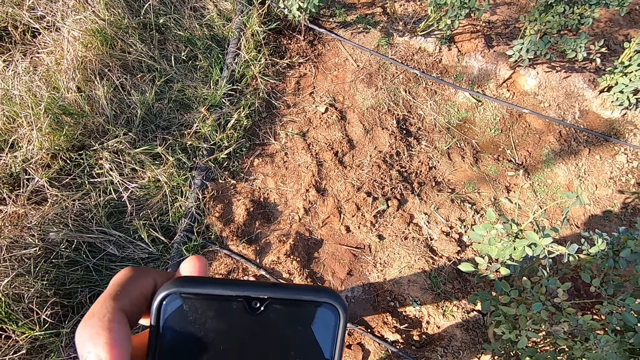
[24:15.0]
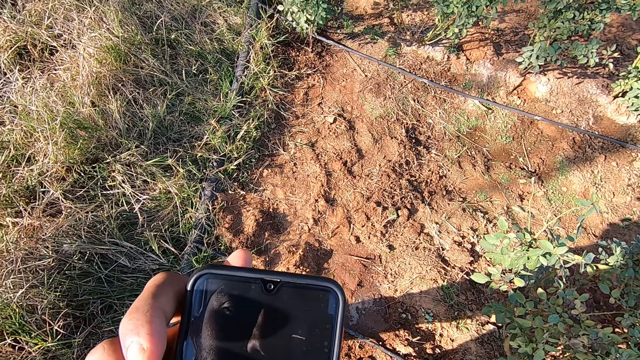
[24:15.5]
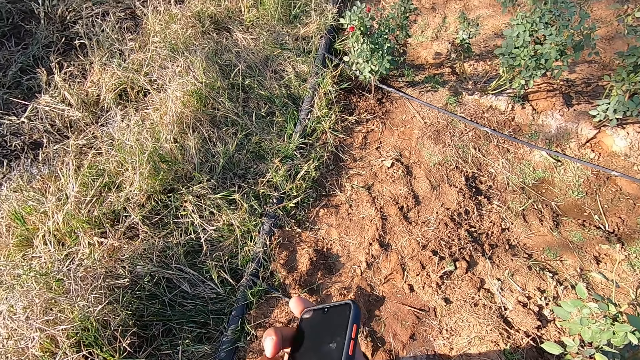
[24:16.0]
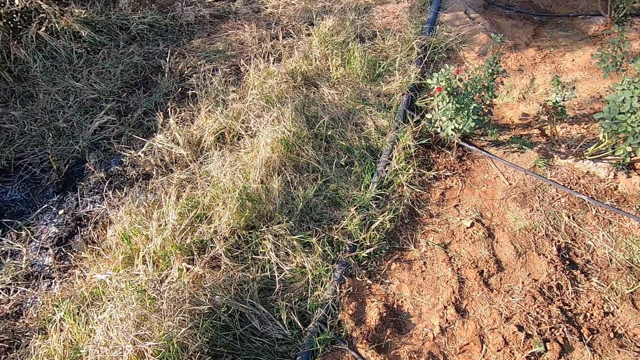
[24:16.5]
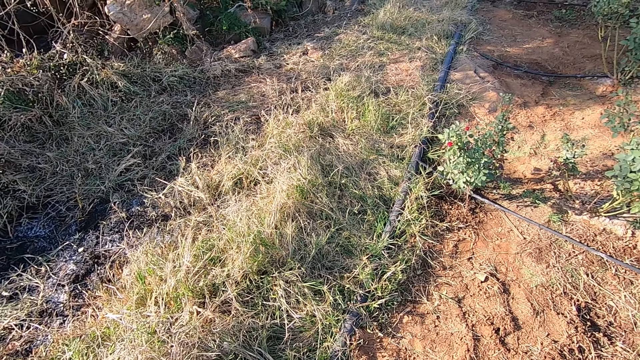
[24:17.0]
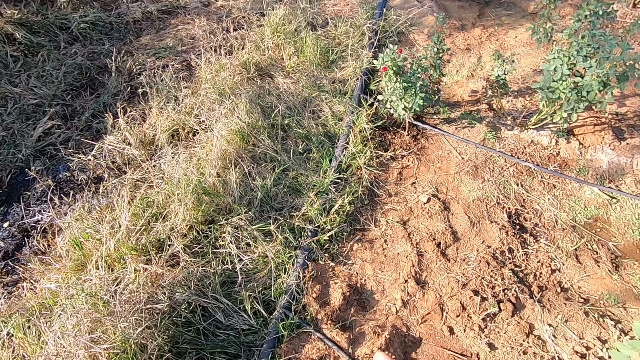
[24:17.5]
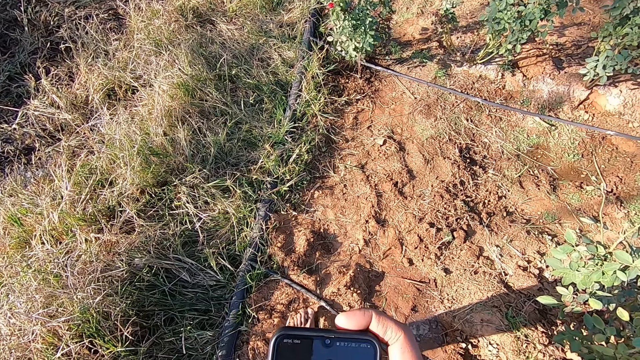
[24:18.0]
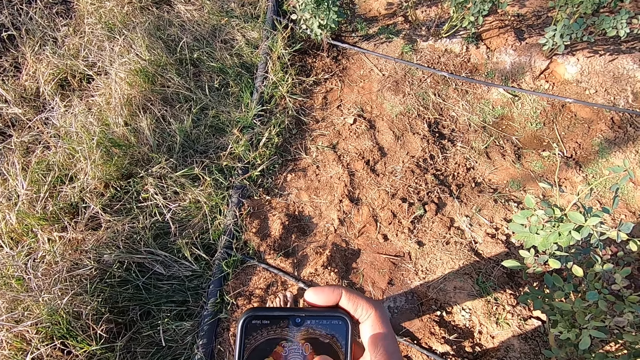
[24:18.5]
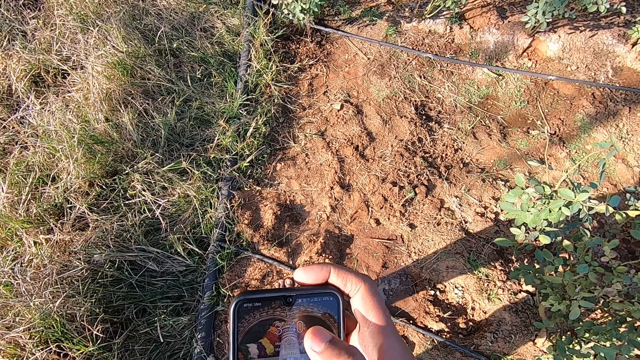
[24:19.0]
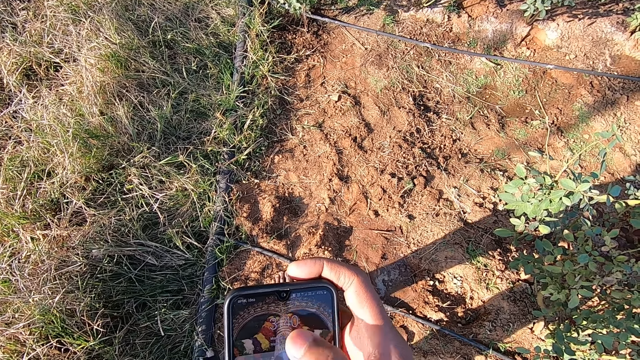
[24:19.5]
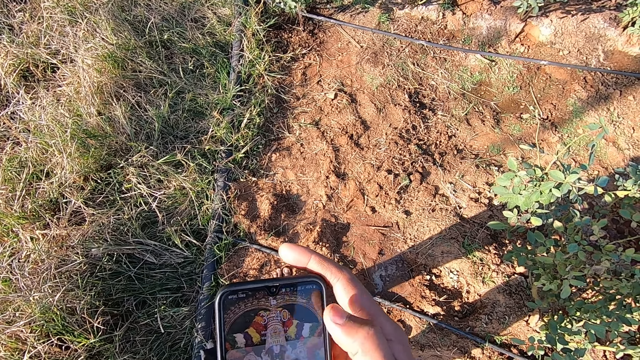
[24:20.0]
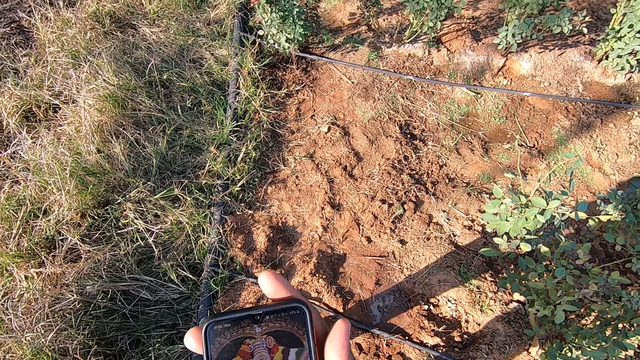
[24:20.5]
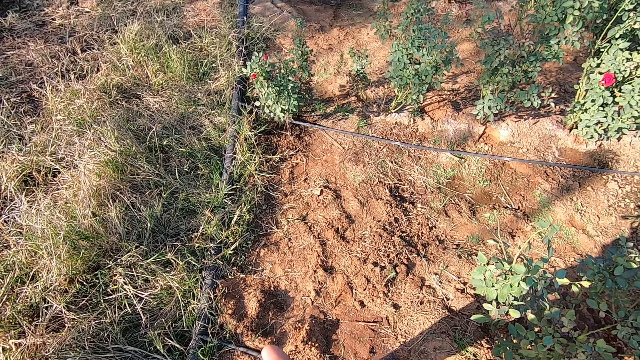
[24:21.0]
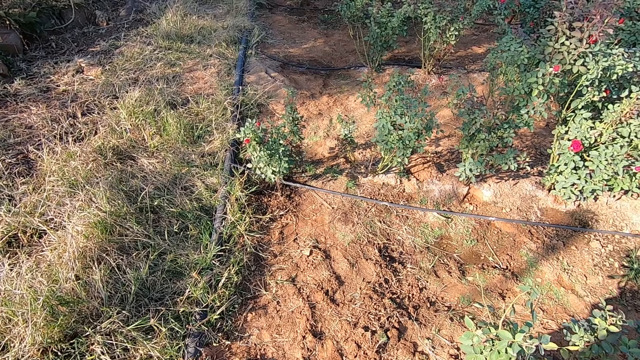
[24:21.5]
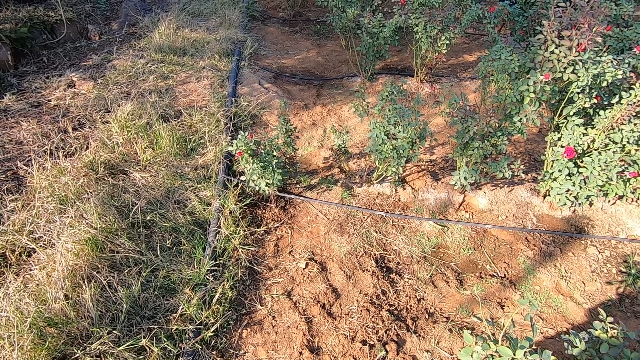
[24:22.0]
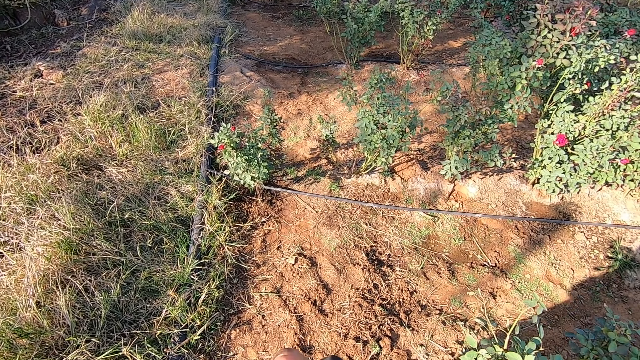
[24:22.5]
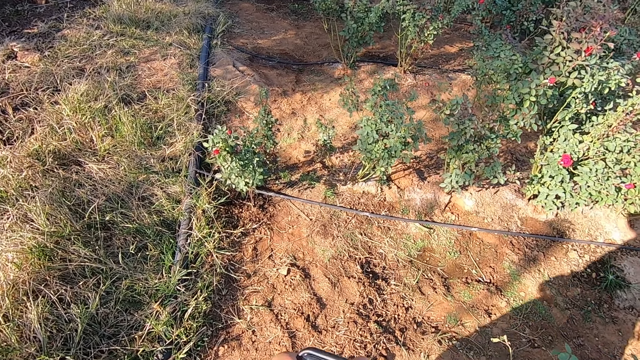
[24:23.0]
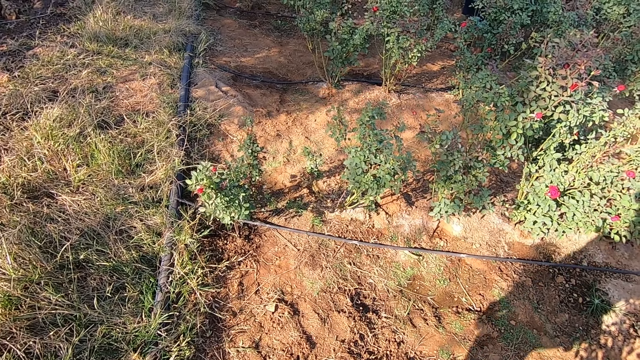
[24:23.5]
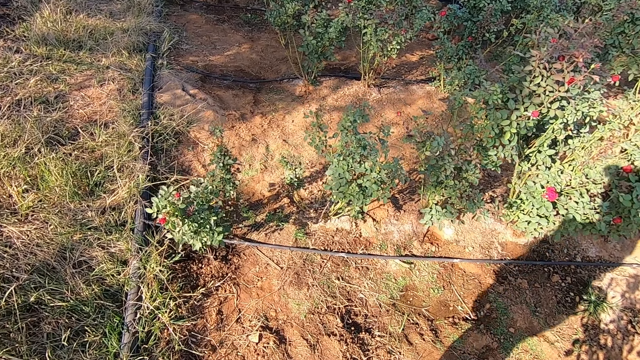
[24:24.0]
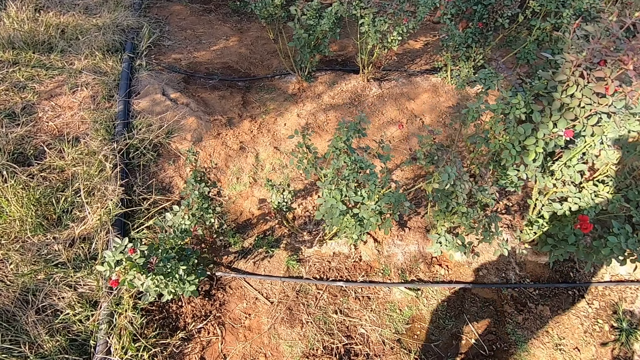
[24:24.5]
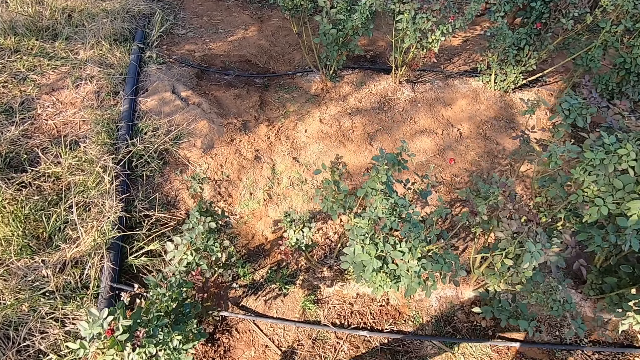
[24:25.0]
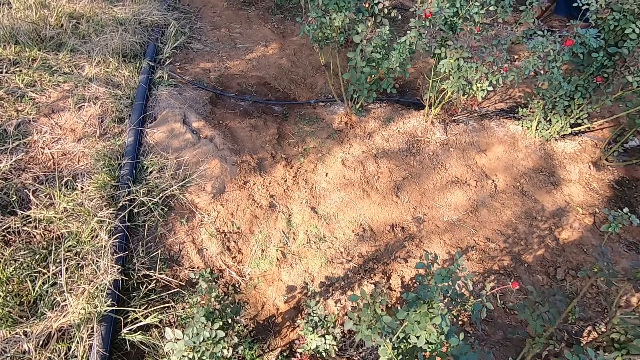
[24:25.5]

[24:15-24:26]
The camera wearer operates the phone in his right hand.

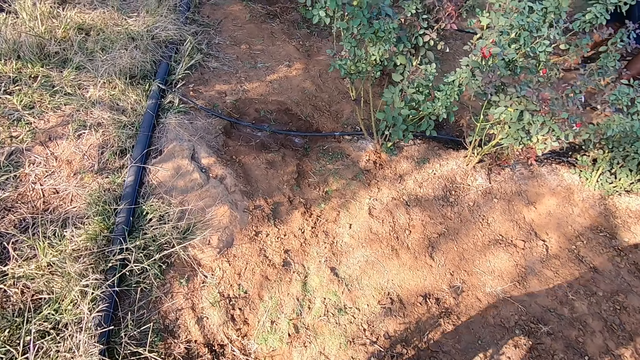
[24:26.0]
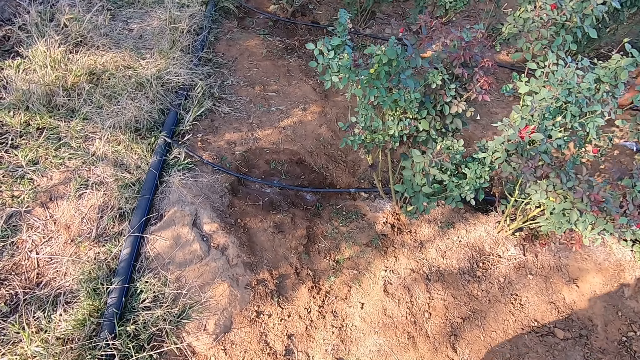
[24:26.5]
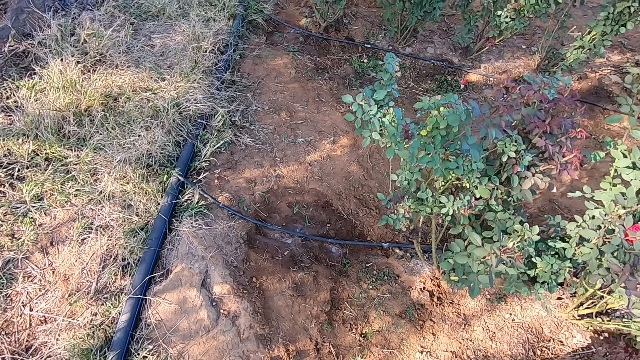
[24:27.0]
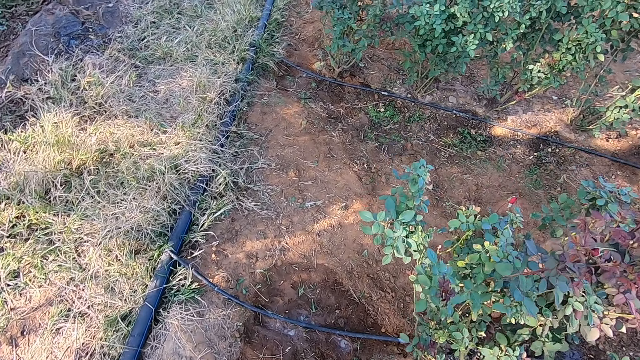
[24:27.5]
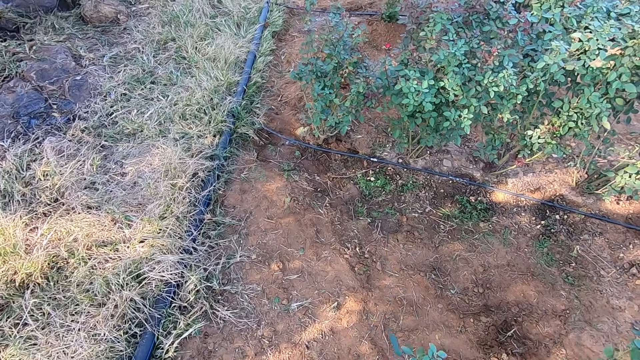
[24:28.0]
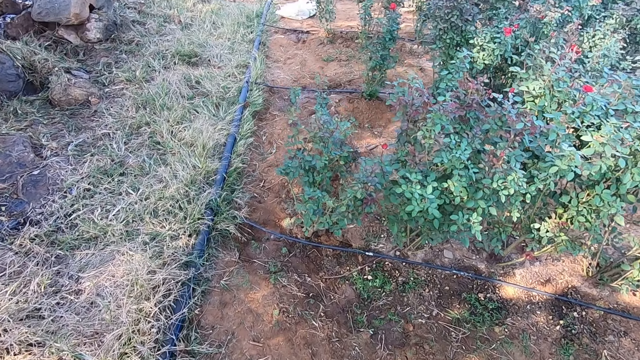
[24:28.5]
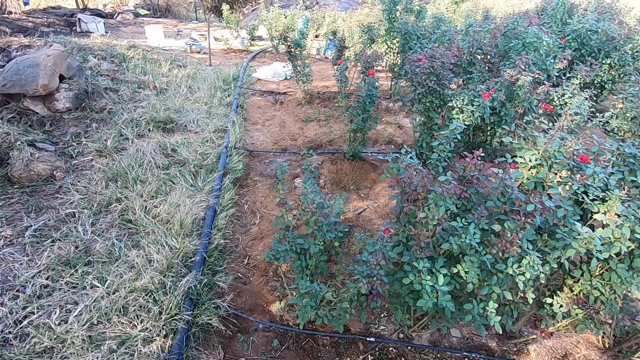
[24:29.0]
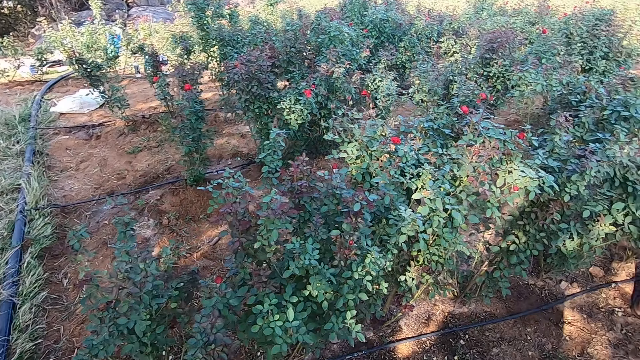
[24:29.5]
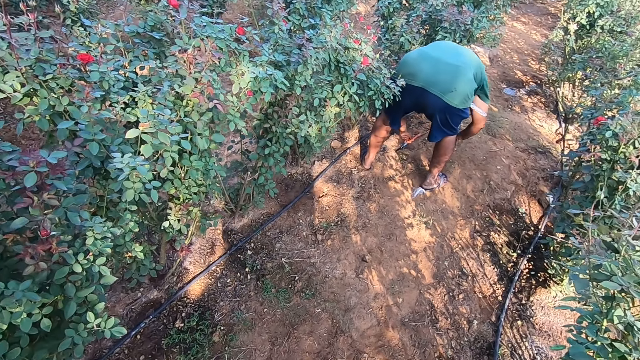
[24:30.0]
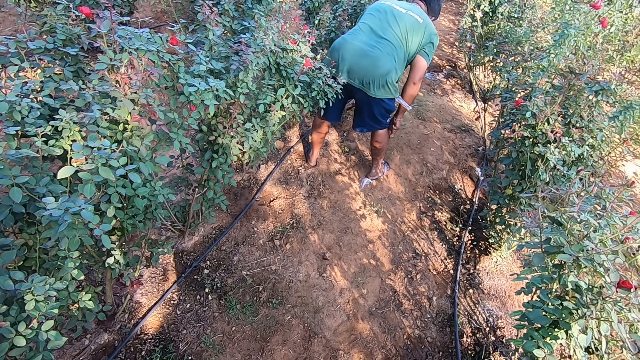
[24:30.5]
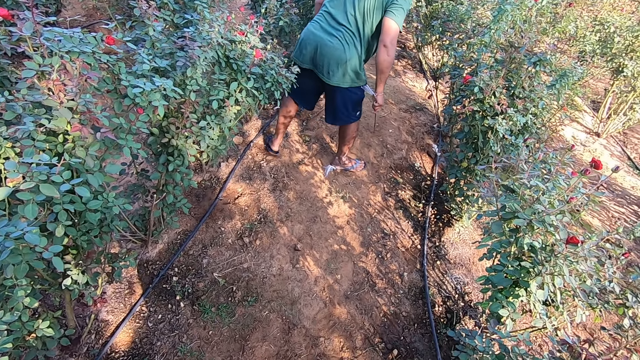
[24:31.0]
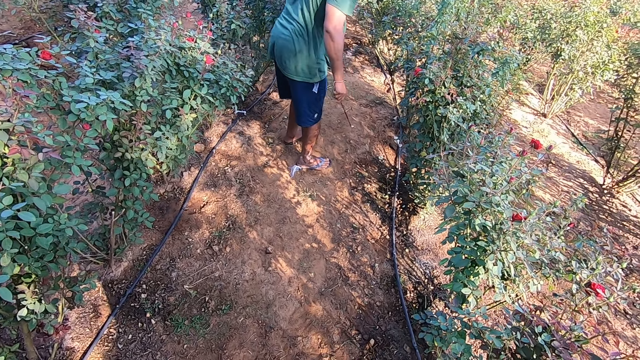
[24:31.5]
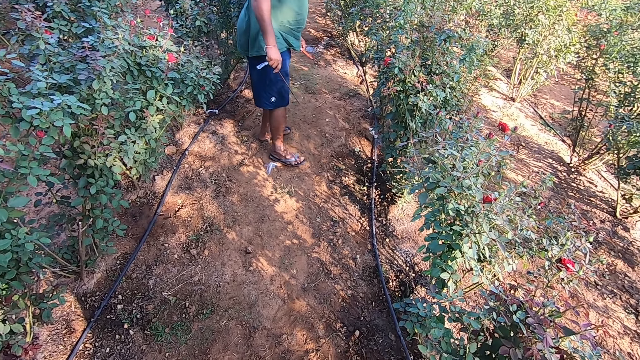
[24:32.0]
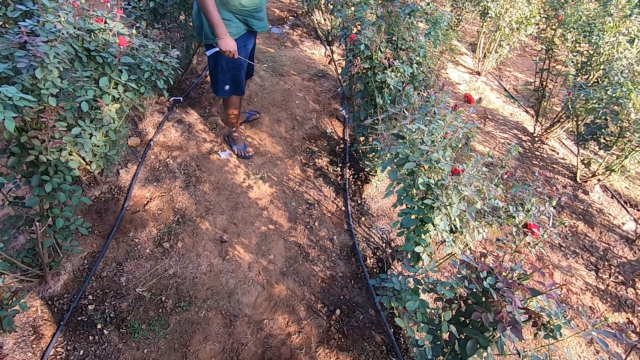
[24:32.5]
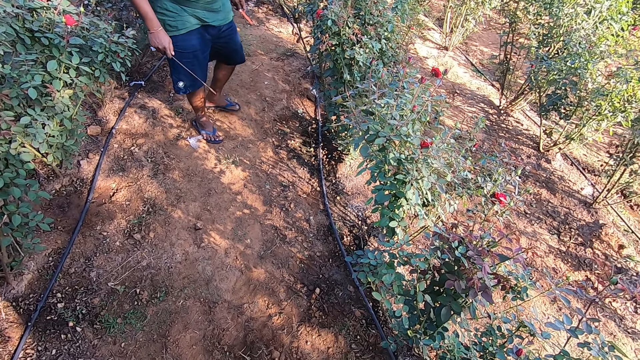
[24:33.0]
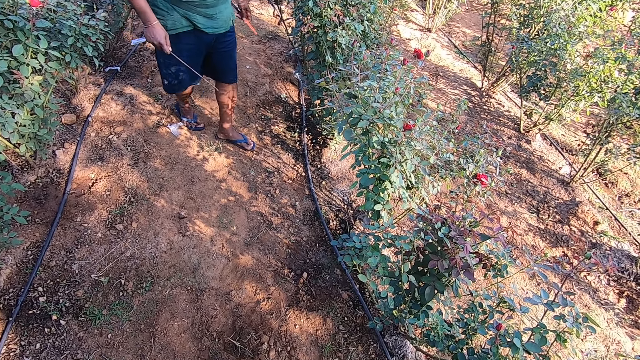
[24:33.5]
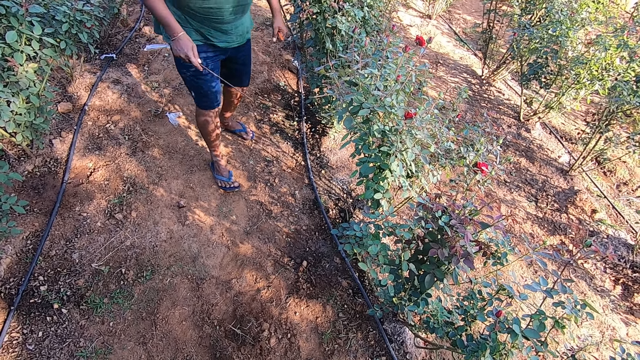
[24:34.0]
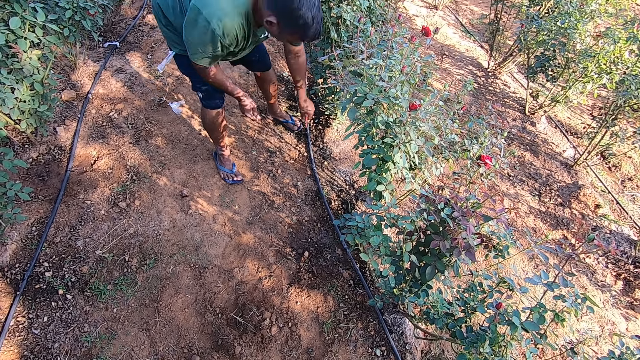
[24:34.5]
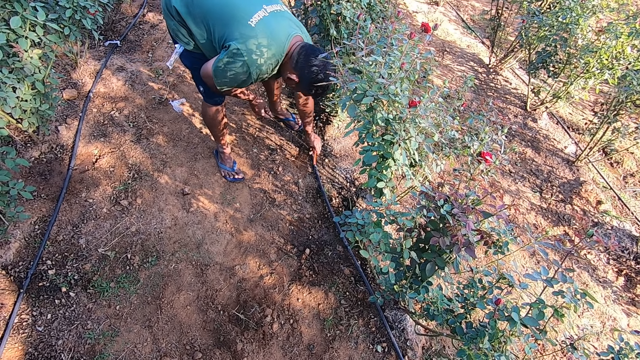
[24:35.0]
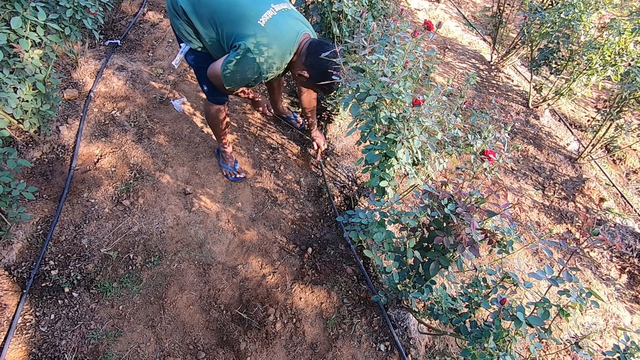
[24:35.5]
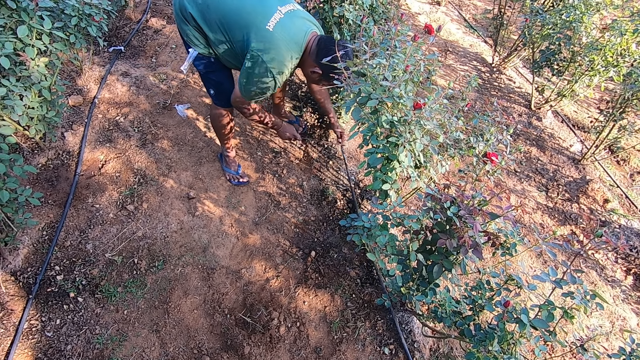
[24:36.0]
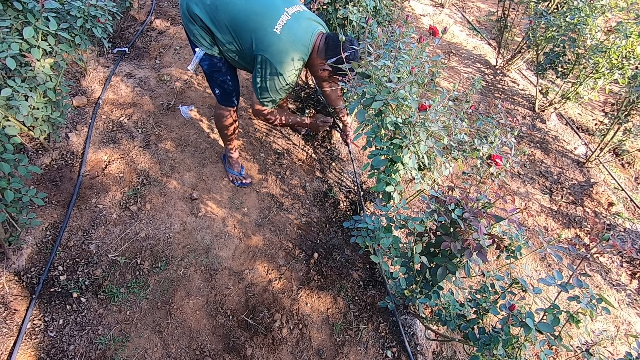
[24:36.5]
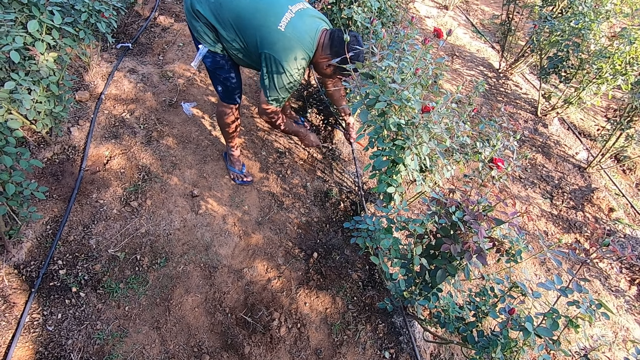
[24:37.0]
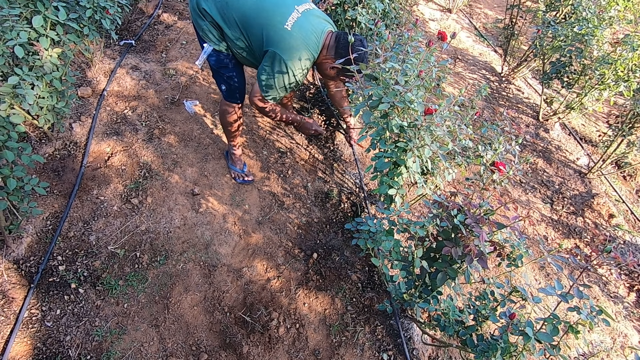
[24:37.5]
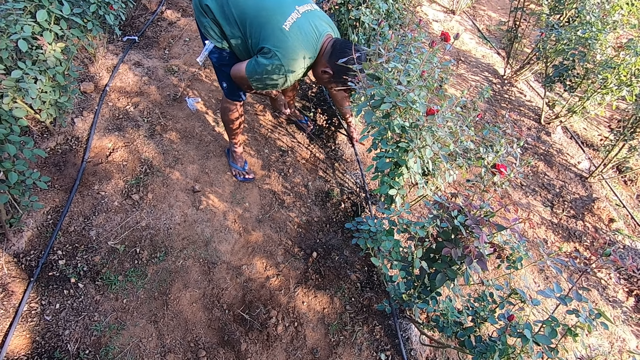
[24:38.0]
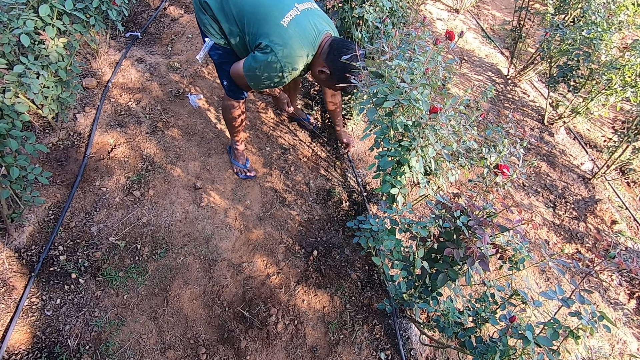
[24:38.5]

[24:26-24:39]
The camera wearer walks around the garden. A man picks up the irrigation pipe on the ground with his left hand. He holds the pipe. He hits the irrigation pipe on the ground with a stick in his right hand. He places the irrigation pipe in his left hand on the ground.
